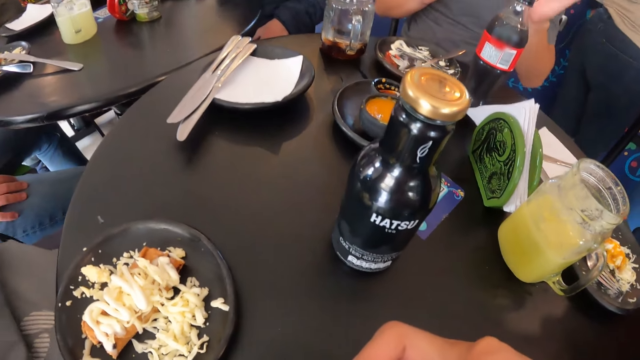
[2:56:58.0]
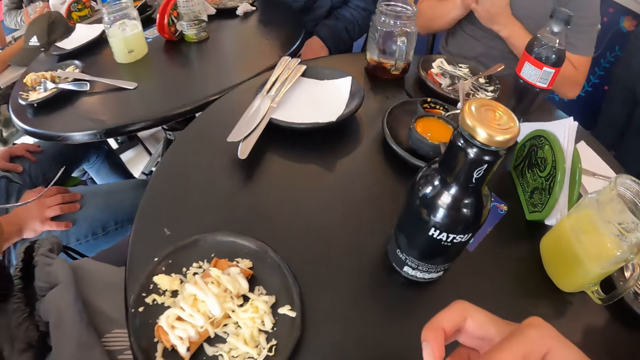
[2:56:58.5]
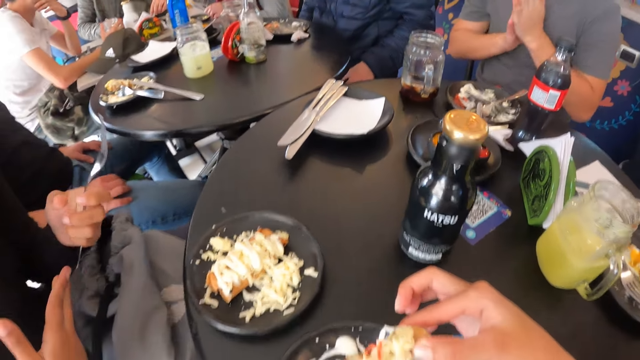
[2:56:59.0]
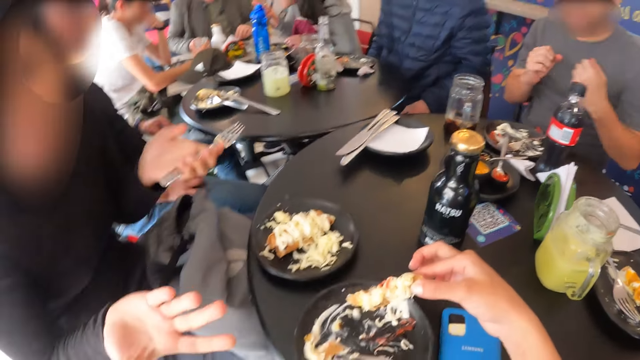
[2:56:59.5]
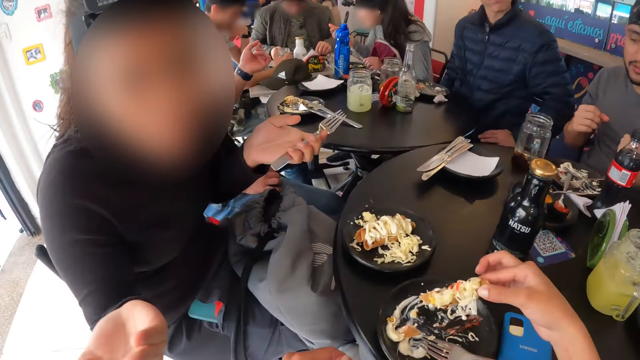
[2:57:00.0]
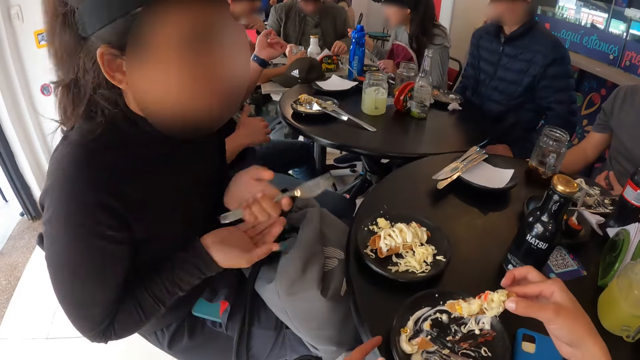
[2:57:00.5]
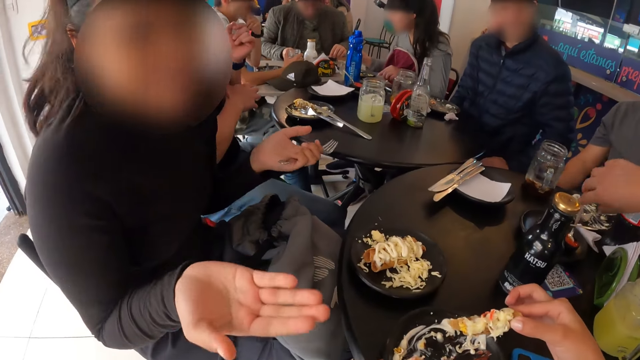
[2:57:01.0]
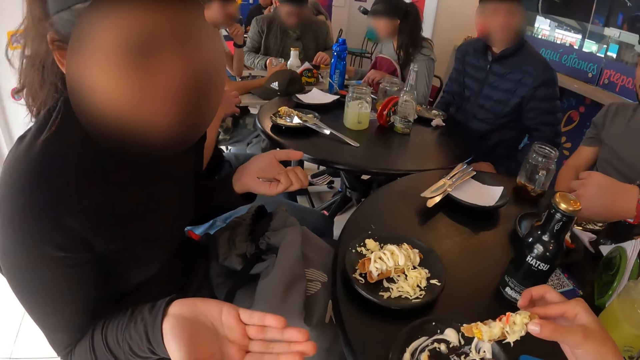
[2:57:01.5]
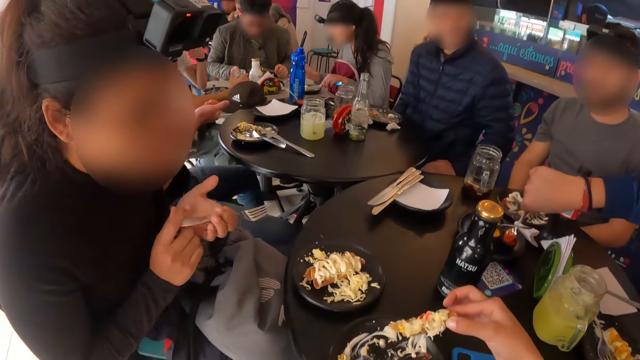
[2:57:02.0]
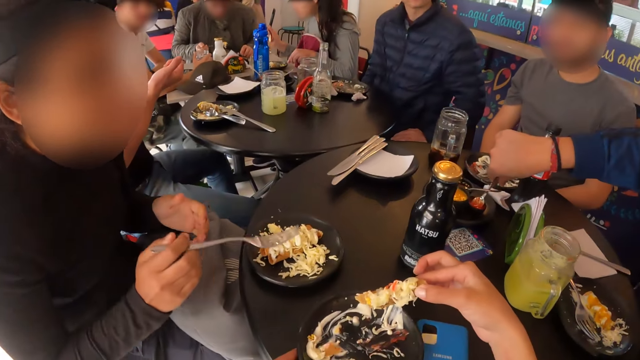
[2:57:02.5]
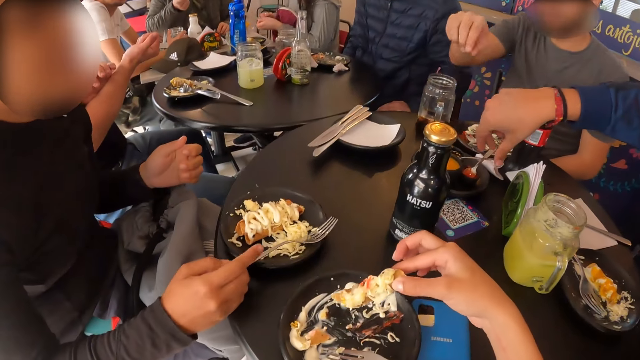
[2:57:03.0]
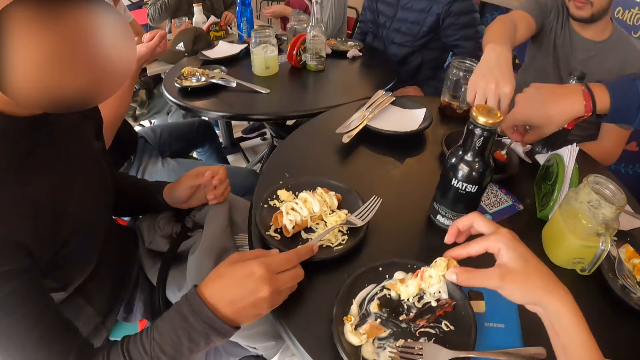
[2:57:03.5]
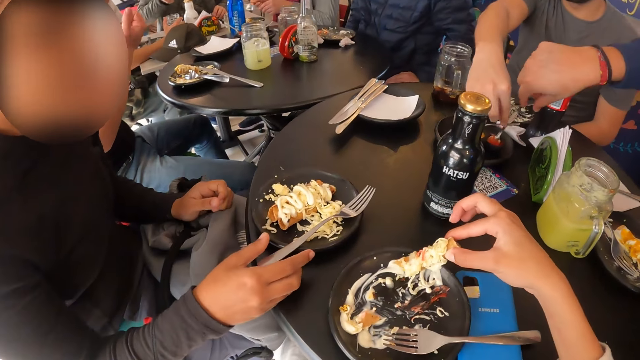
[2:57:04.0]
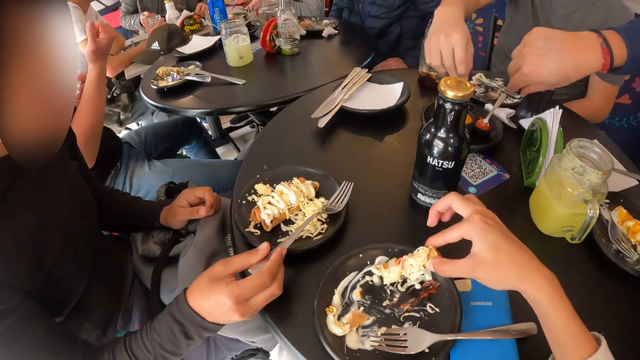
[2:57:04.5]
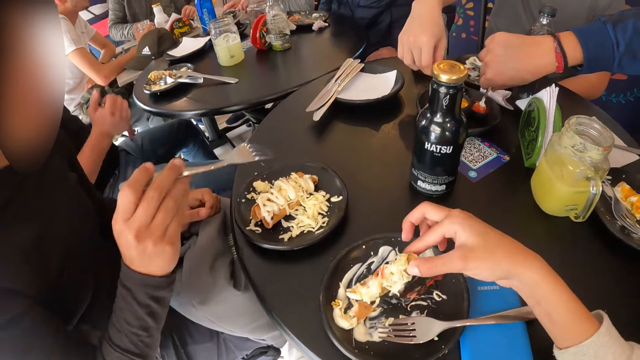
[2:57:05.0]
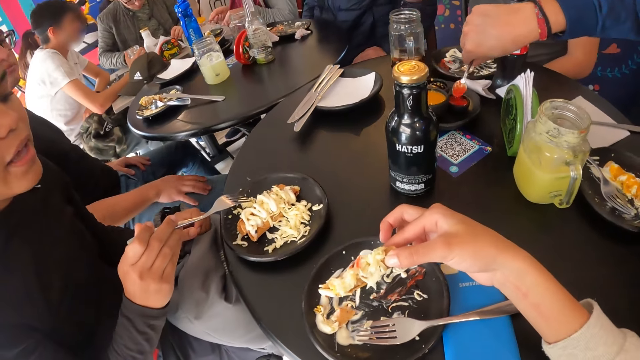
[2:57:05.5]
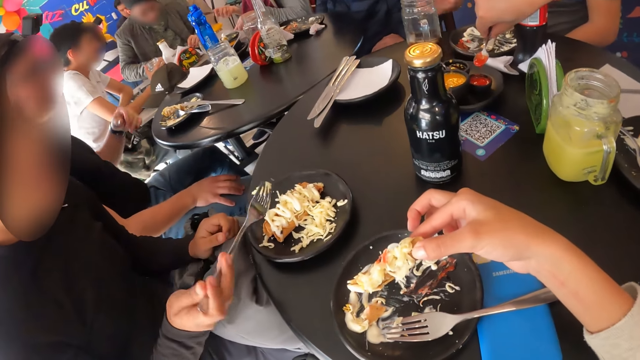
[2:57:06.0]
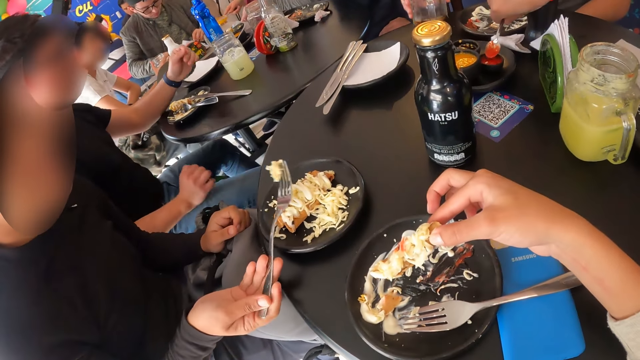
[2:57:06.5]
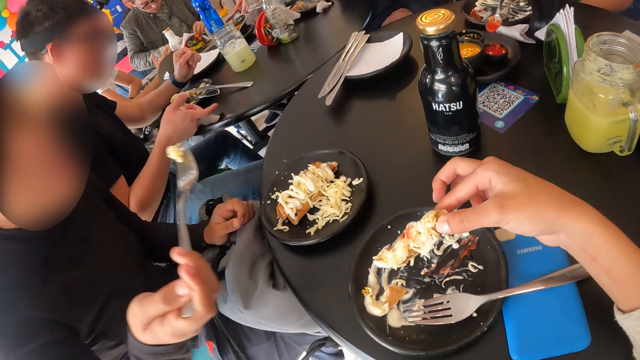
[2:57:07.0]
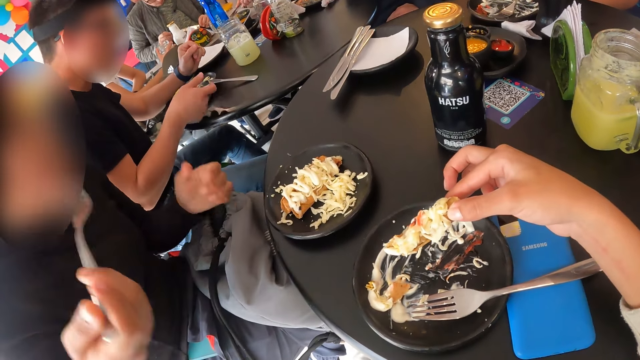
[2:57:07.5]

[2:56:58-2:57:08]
A man rubs both hands together. A lady gestures out.

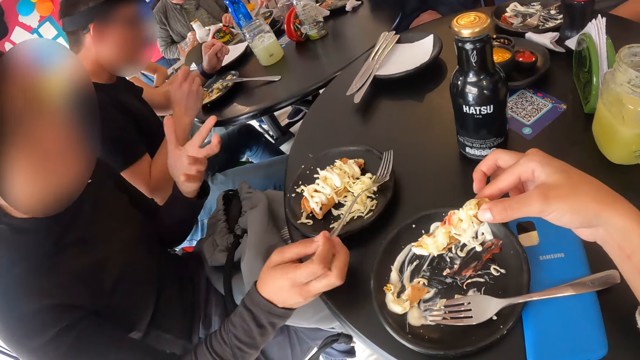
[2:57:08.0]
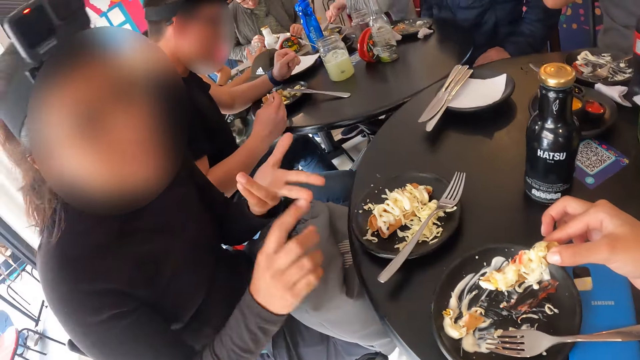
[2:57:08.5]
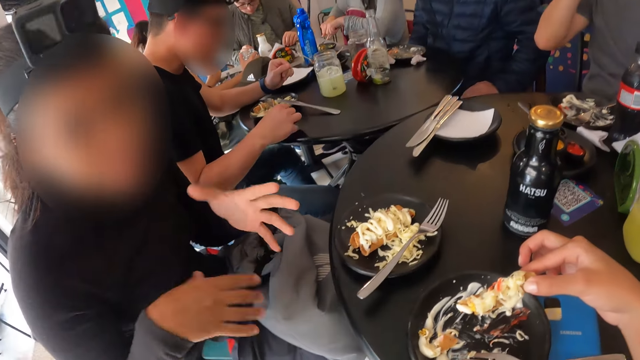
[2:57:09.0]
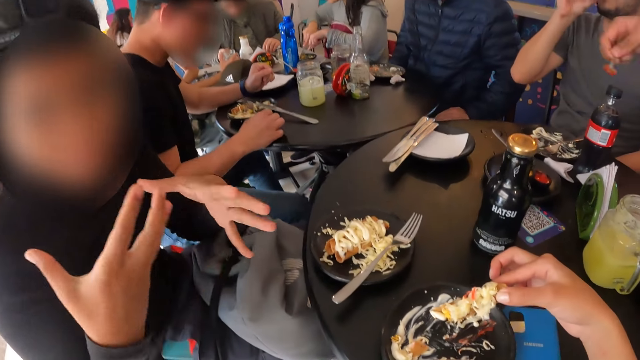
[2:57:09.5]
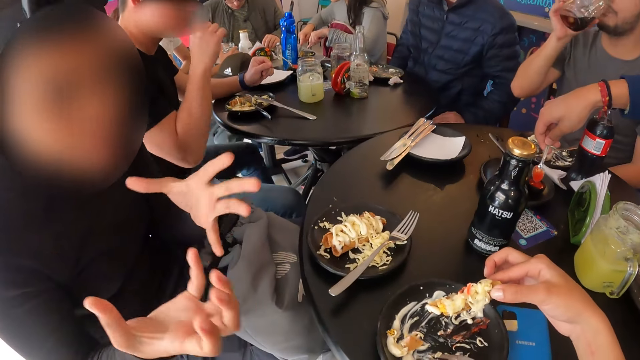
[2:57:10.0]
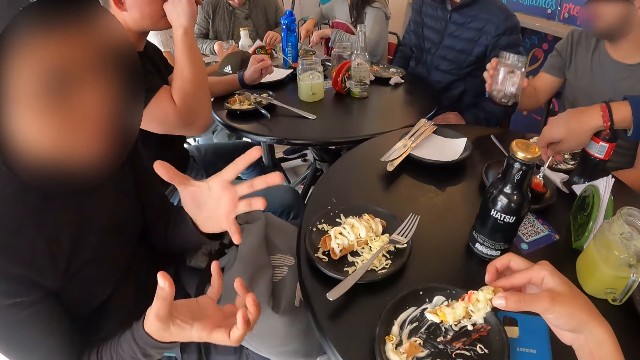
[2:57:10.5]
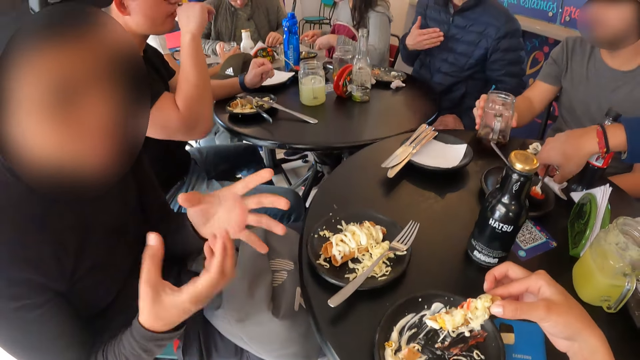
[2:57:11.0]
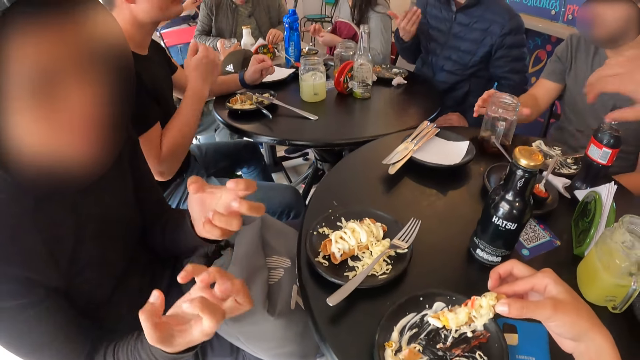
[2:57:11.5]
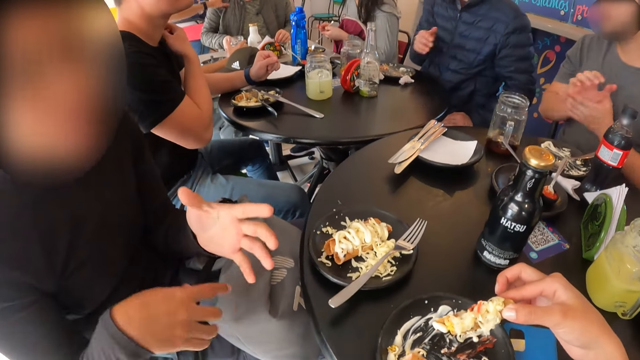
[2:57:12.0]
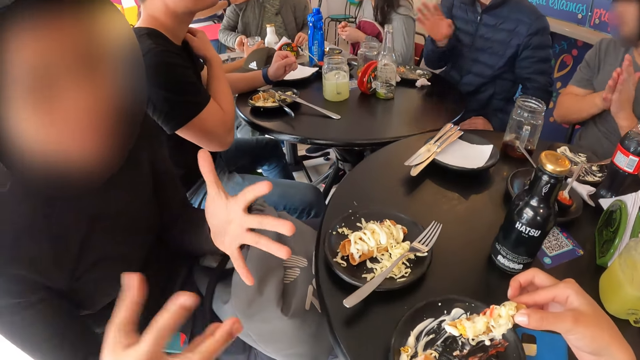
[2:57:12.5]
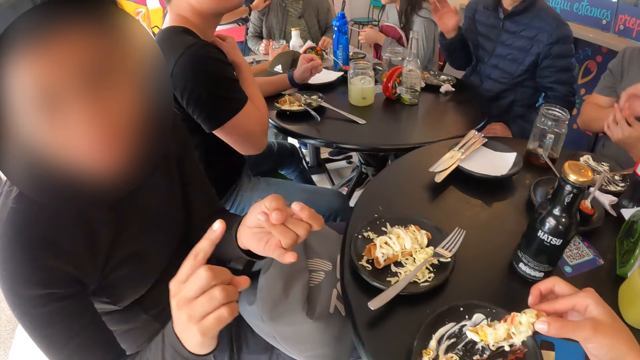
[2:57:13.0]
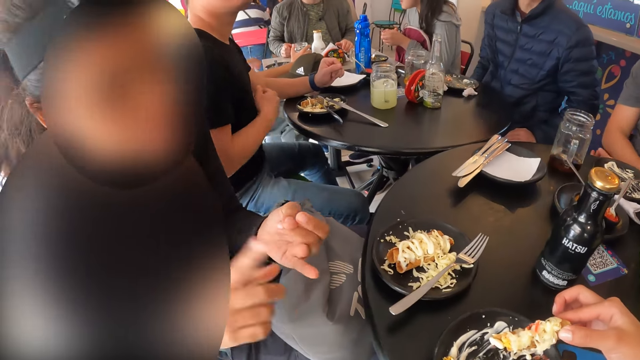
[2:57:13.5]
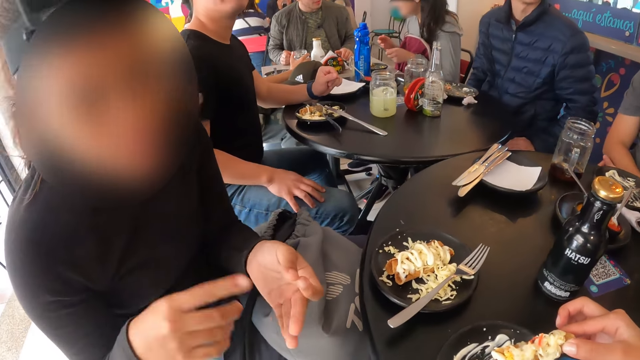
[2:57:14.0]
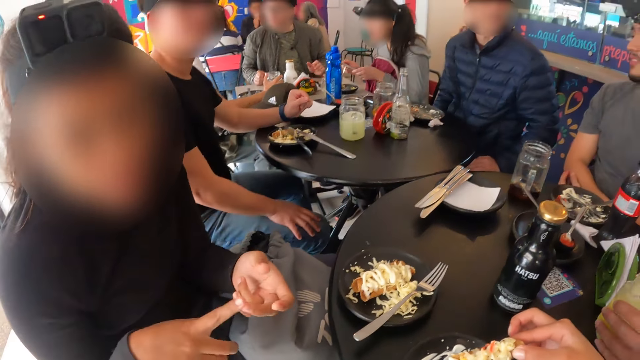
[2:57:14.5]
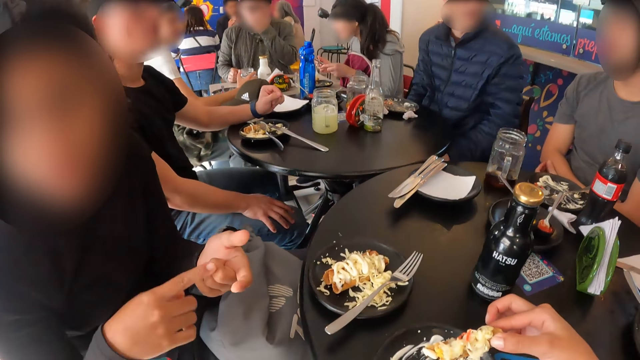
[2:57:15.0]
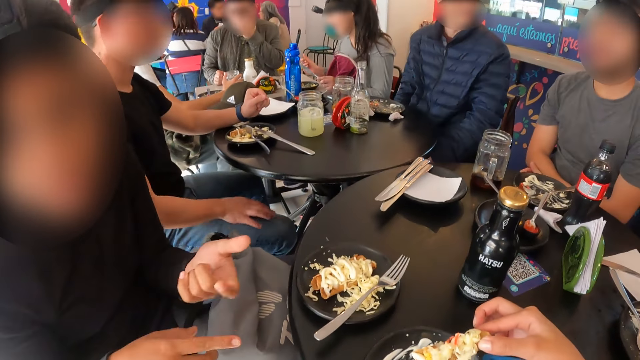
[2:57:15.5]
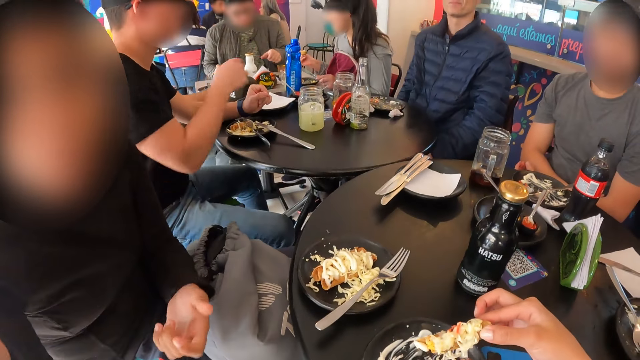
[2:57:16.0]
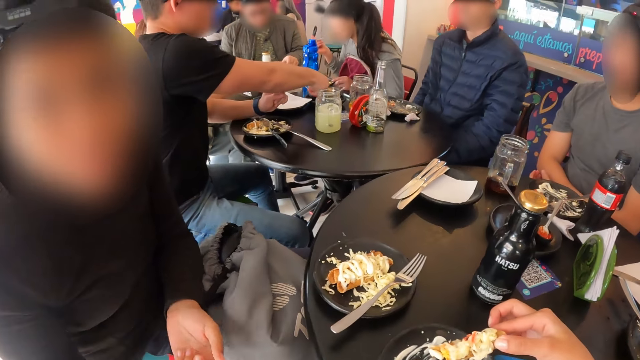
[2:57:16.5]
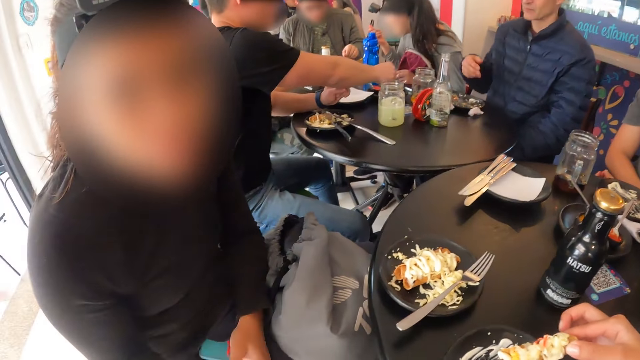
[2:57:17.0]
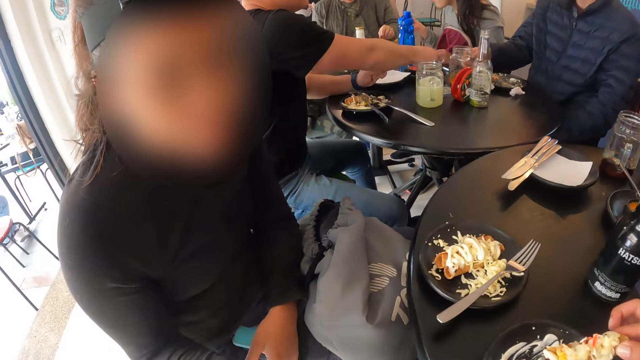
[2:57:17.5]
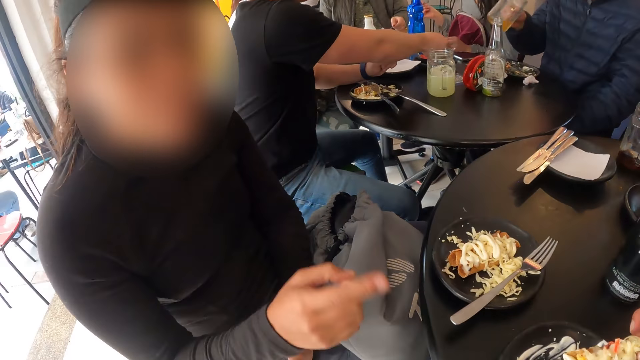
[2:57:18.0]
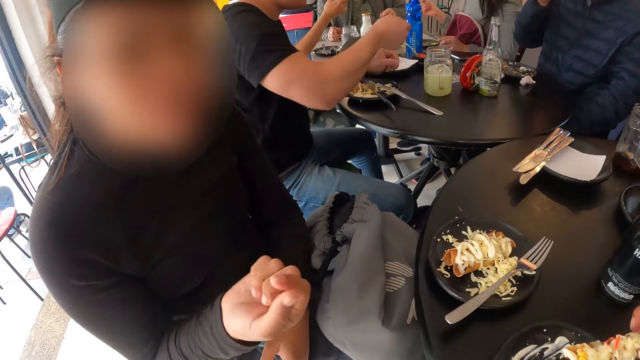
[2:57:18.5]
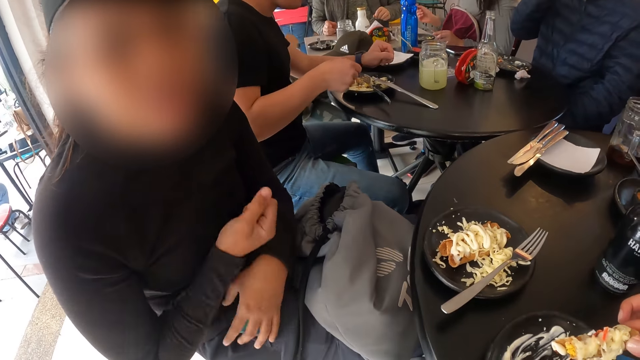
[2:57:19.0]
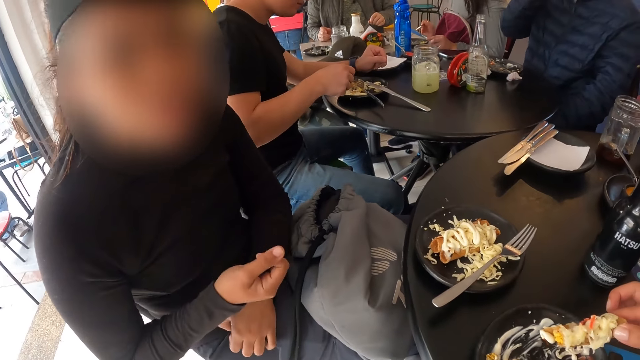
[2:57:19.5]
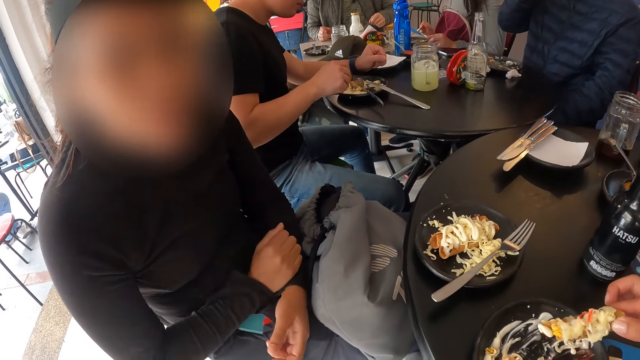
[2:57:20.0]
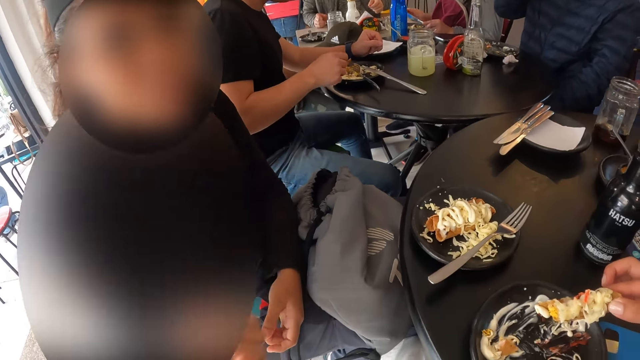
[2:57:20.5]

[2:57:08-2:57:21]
A man drops the cup on the table with his right hand. Another man picks the cup from the table with his right hand.
